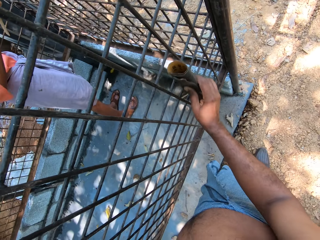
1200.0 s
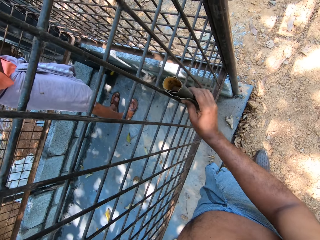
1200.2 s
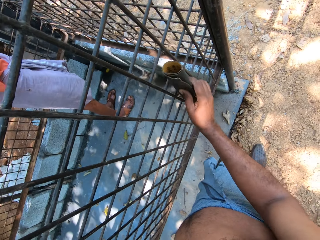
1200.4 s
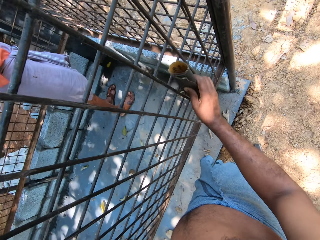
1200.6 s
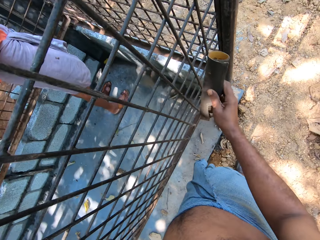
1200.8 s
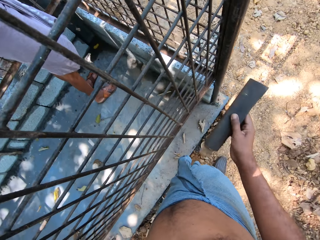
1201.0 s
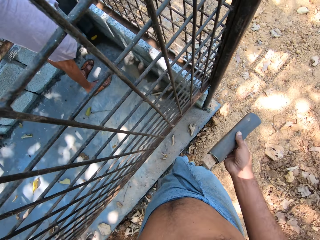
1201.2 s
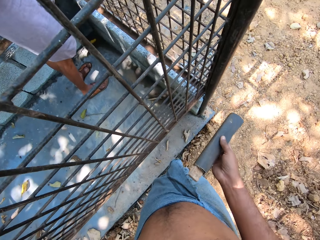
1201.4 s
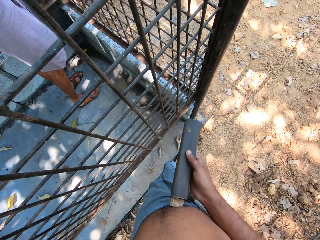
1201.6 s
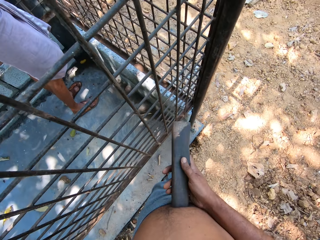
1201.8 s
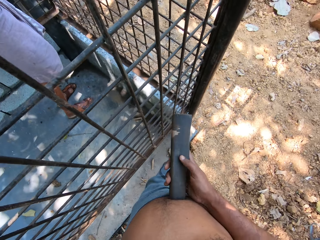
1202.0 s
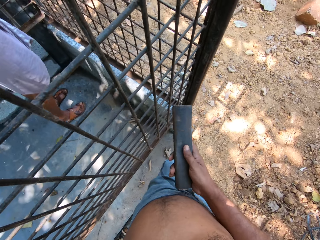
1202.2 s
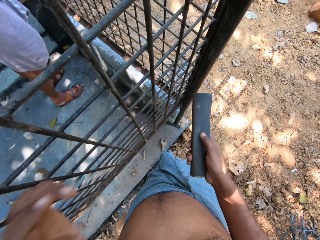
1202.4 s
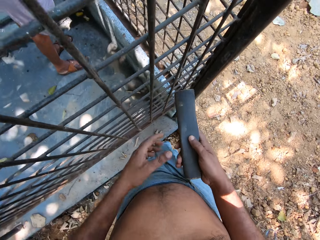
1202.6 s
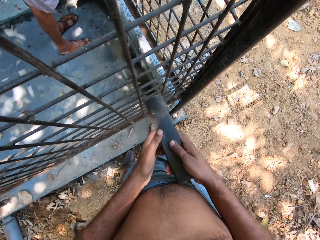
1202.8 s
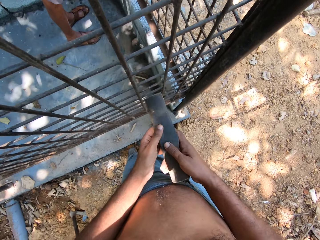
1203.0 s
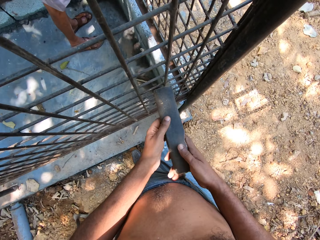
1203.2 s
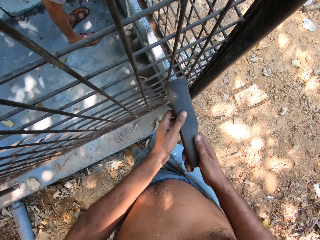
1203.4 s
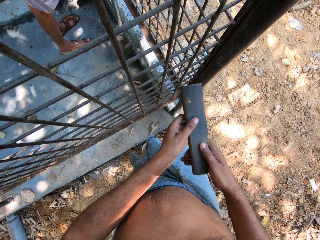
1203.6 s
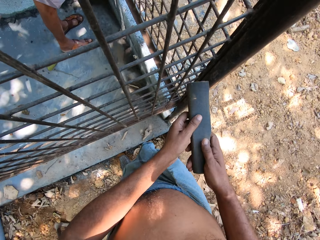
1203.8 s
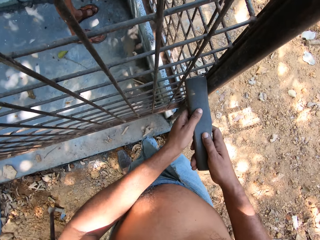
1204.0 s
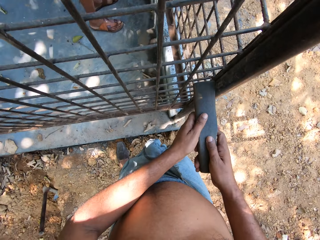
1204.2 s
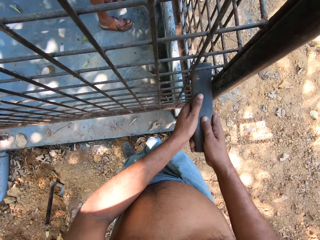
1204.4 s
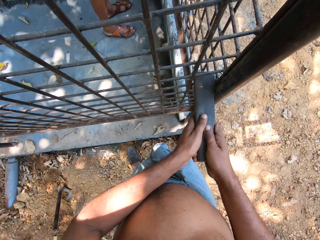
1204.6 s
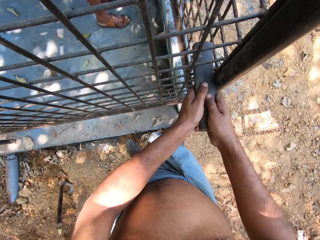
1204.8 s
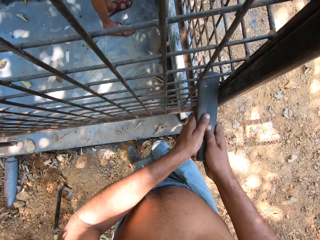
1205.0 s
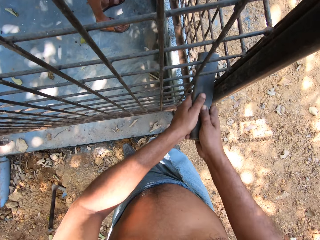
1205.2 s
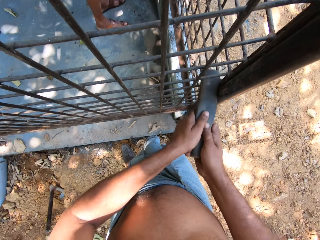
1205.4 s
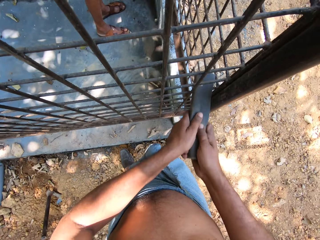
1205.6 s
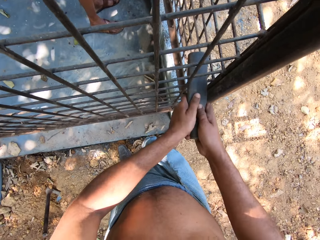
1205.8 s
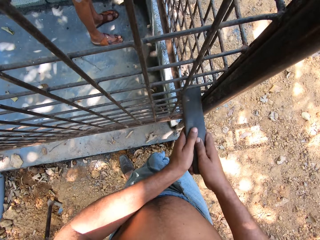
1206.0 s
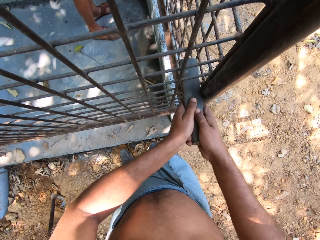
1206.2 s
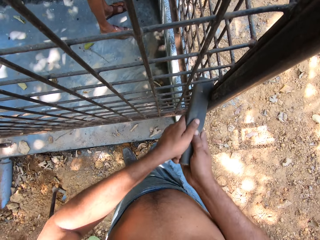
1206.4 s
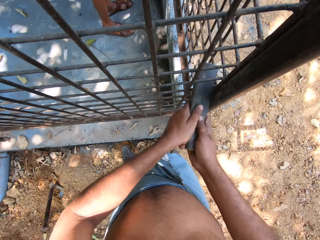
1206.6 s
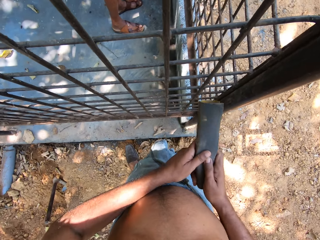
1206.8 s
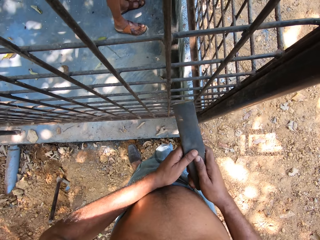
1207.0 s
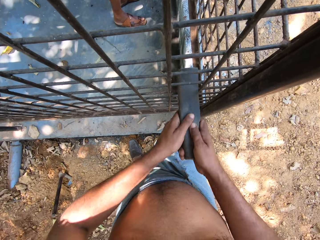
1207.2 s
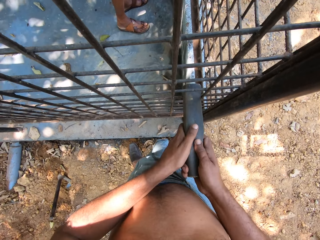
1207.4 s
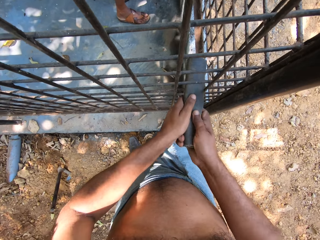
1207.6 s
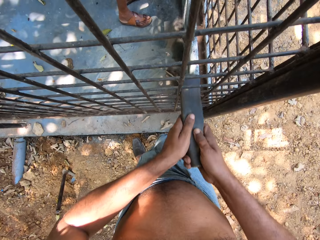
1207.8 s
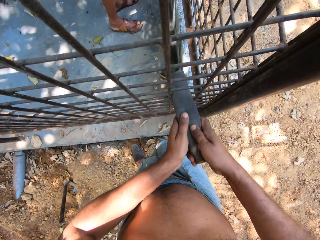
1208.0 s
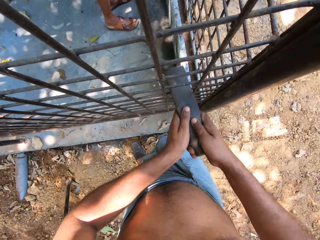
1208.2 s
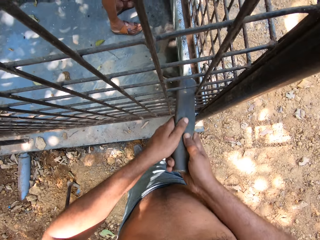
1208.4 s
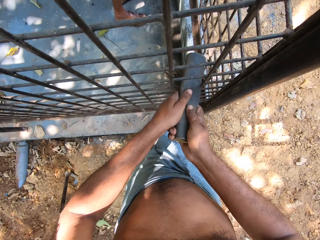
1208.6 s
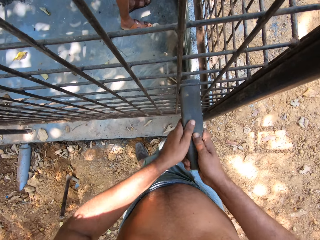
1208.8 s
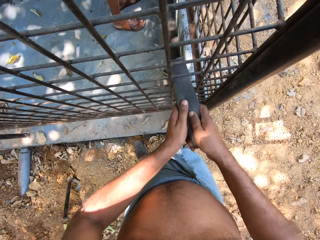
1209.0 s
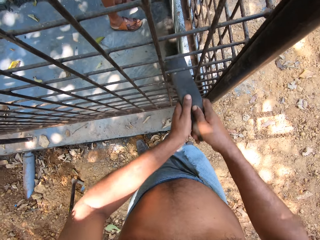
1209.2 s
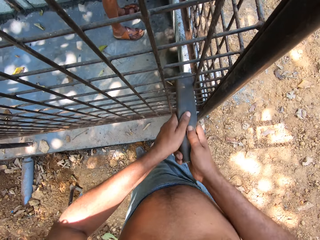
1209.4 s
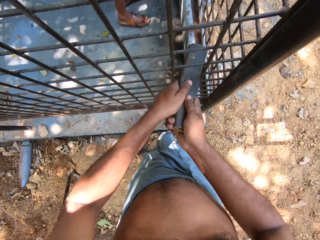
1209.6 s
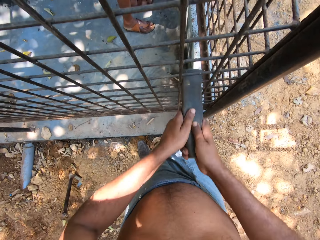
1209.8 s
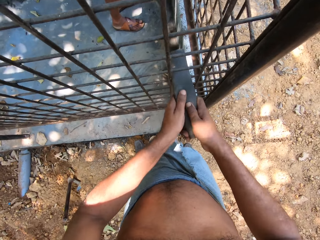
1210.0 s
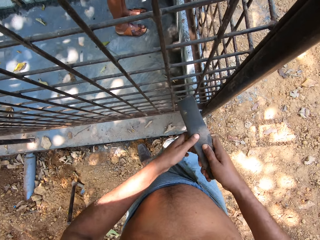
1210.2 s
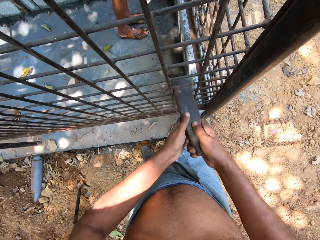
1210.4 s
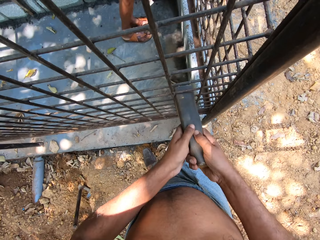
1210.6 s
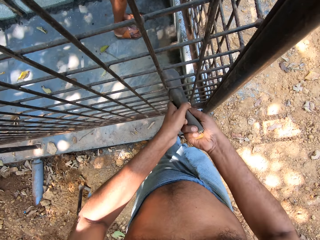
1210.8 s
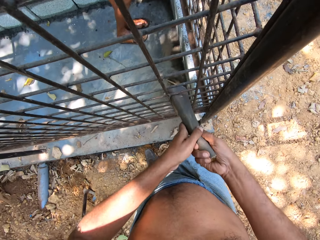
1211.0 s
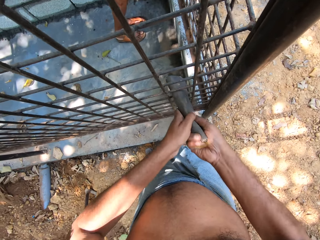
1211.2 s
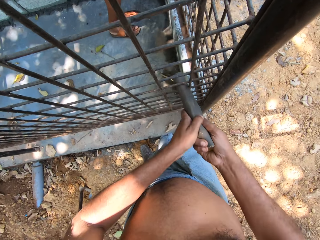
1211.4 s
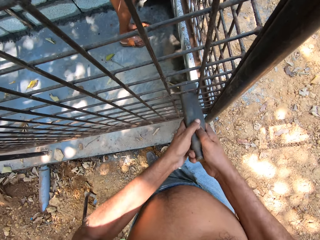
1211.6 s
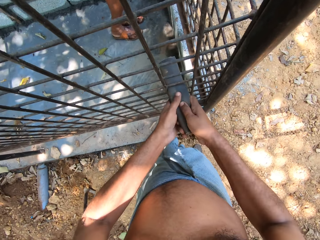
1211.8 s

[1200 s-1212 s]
The camera wearer pushes up the wood in the sandpaper. They hold the sandpaper with both hands. A man smoothens the iron bars with the sandpaper in both hands. The camera wearer smoothens the wire mesh with the sandpaper.

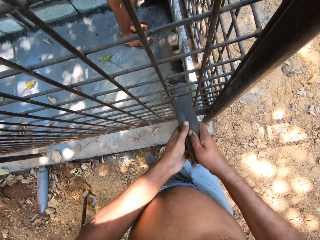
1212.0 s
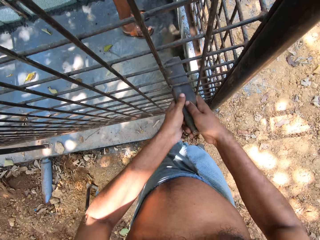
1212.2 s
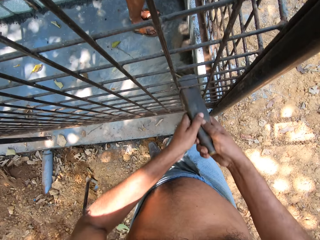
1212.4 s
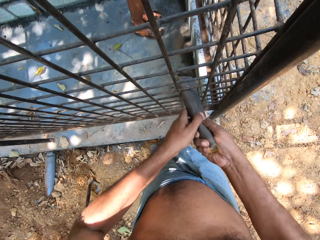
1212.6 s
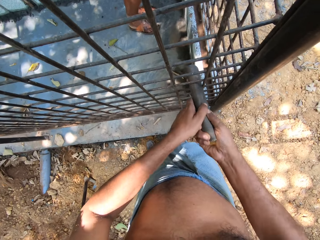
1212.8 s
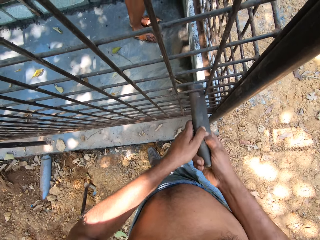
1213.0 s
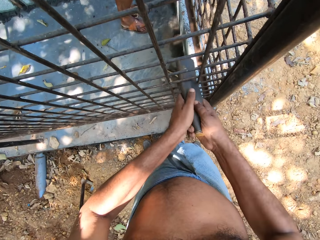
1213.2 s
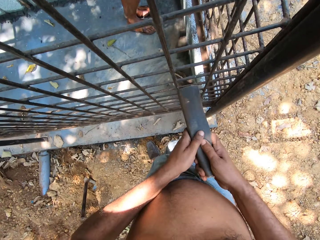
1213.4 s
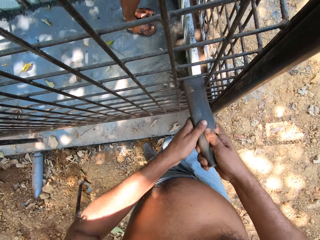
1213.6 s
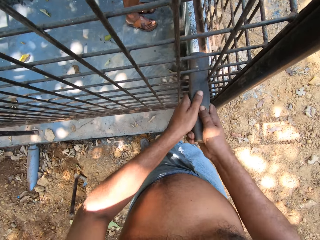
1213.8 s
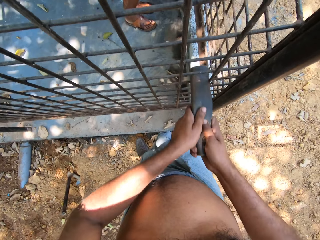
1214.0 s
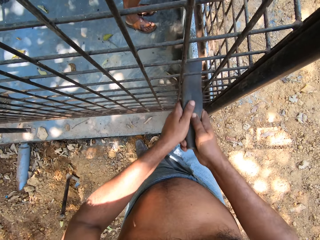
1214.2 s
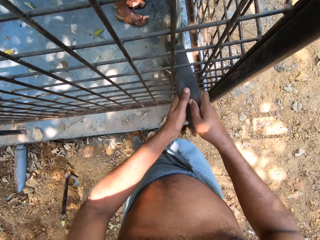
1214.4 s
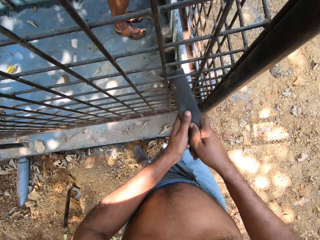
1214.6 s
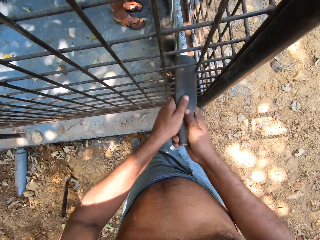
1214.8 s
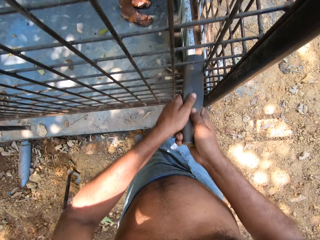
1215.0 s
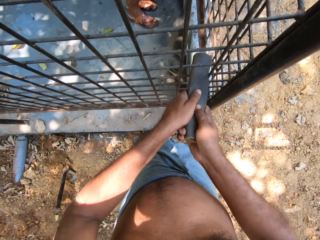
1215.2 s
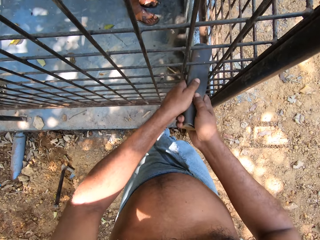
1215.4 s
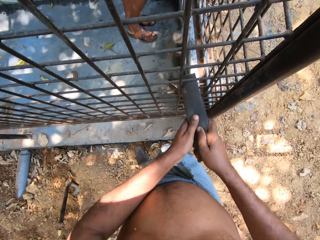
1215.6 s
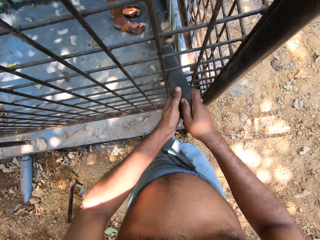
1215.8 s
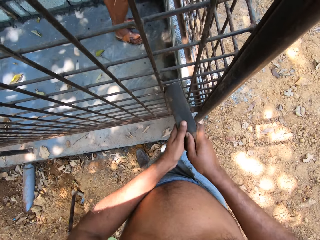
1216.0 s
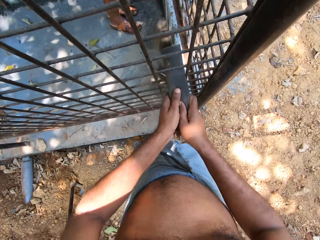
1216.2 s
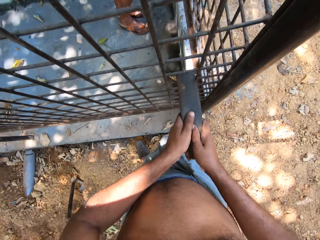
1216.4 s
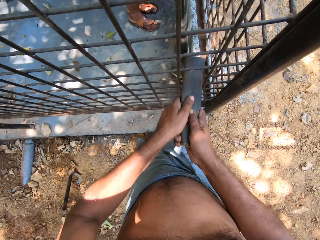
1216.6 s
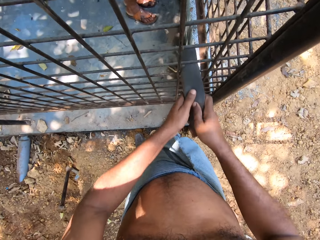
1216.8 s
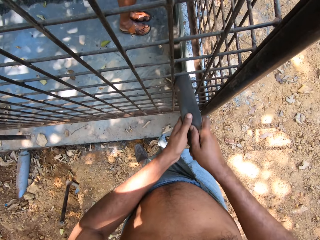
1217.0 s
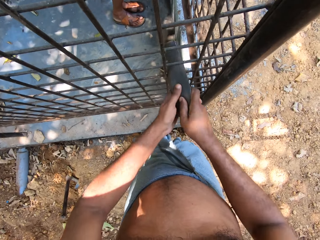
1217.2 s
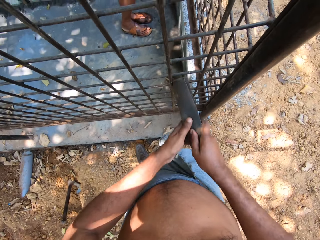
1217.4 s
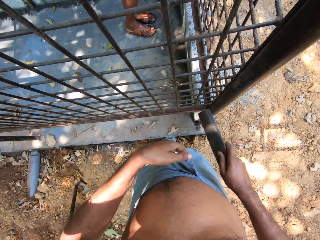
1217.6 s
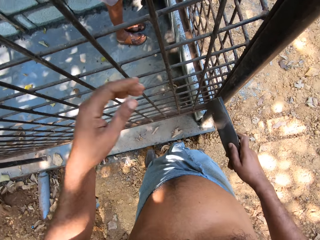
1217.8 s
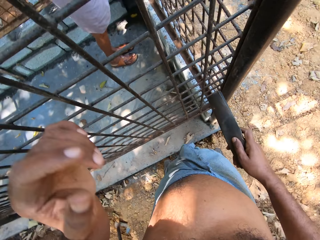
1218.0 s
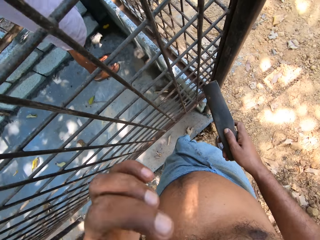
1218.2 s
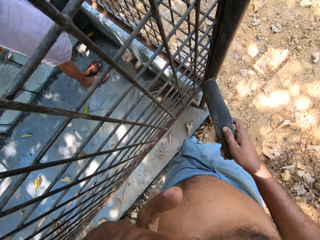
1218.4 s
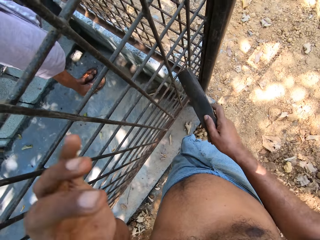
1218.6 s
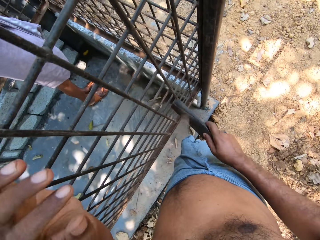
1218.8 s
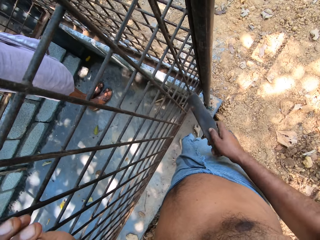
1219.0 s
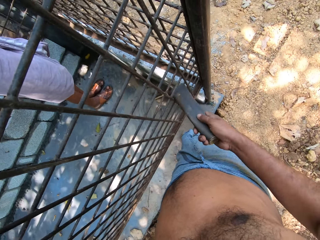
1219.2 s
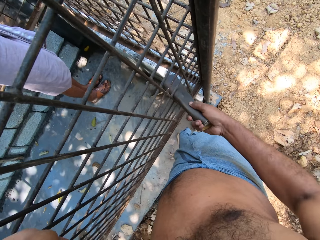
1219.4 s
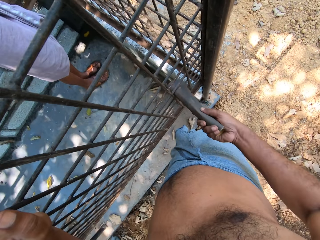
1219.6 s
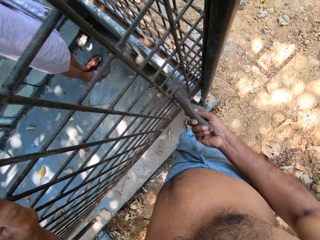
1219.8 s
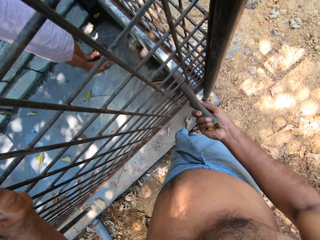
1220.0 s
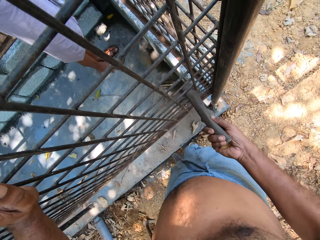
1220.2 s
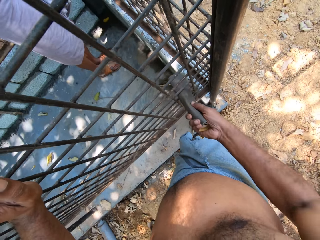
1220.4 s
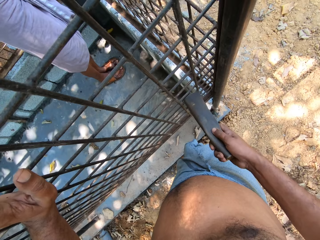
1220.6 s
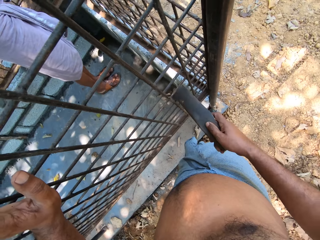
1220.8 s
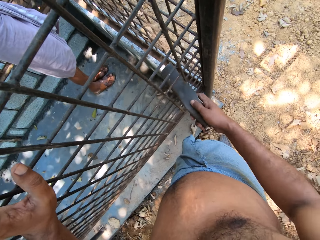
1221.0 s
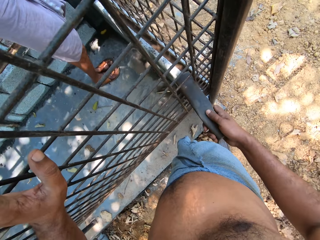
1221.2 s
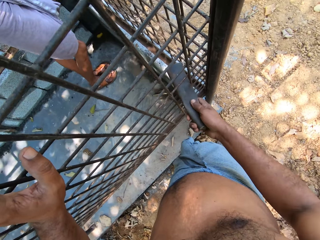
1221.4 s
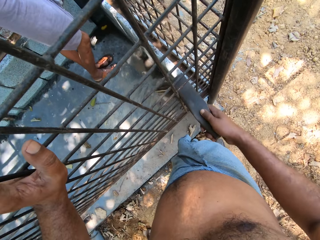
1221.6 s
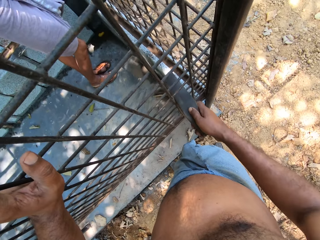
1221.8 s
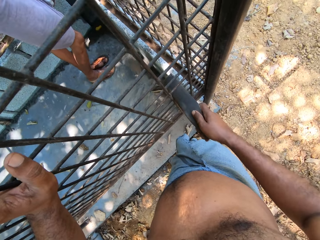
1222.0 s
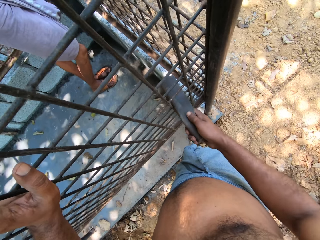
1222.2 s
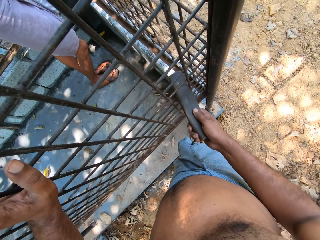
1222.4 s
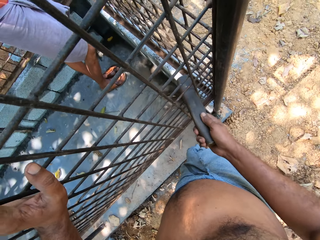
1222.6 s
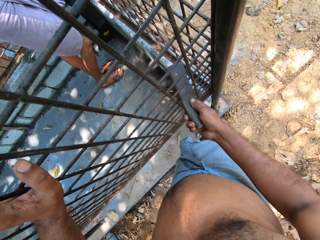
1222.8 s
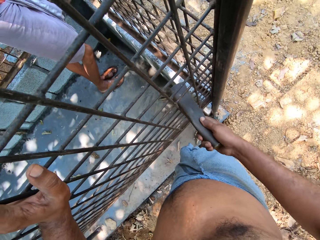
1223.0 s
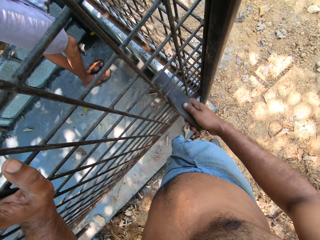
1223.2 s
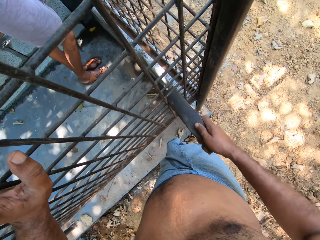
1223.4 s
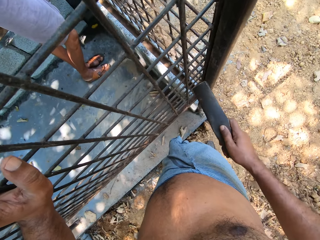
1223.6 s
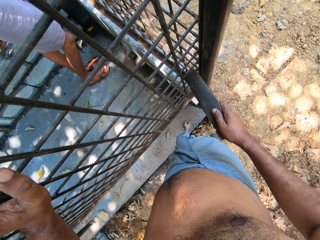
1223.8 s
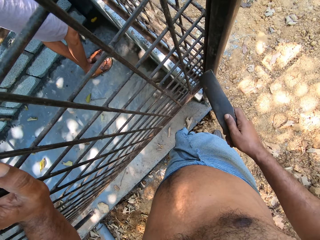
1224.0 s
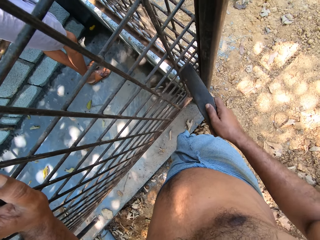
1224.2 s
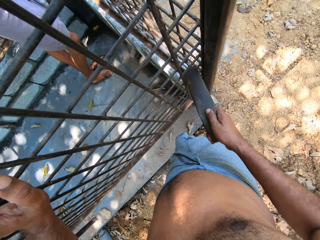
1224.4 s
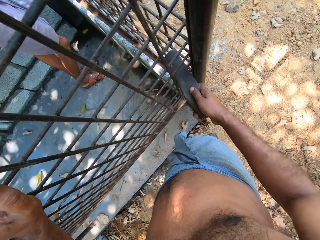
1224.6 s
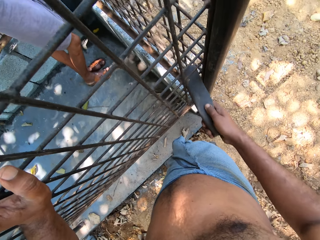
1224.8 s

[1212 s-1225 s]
The camera wearer raises his left hand to his face. He holds the iron bars with his left hand. He smoothens the iron bars with the sandpaper in his right hand.
